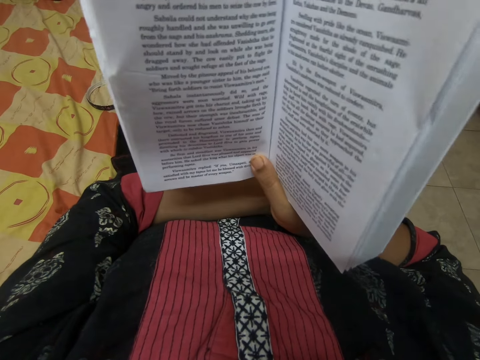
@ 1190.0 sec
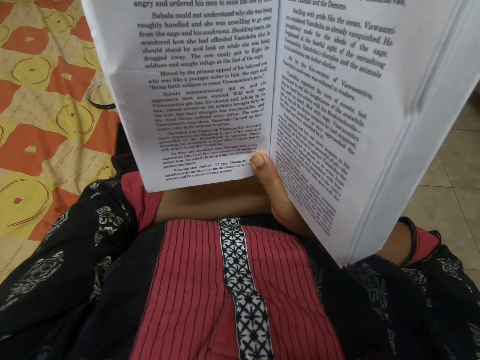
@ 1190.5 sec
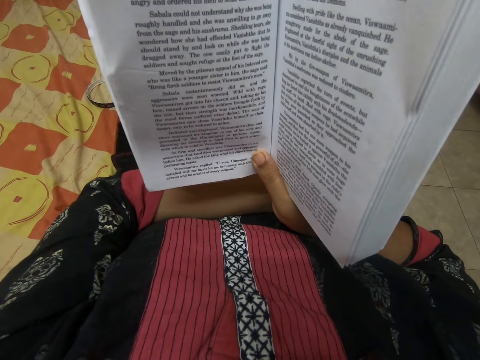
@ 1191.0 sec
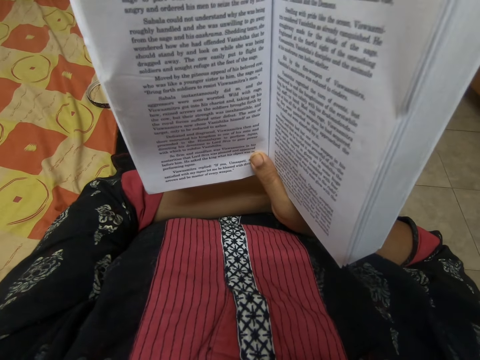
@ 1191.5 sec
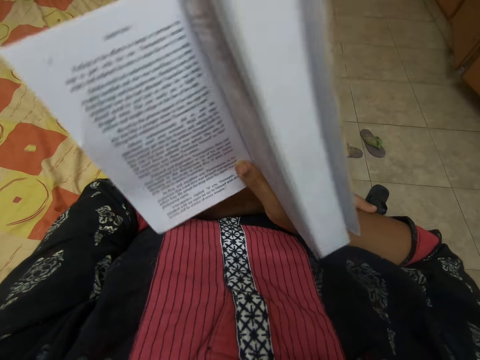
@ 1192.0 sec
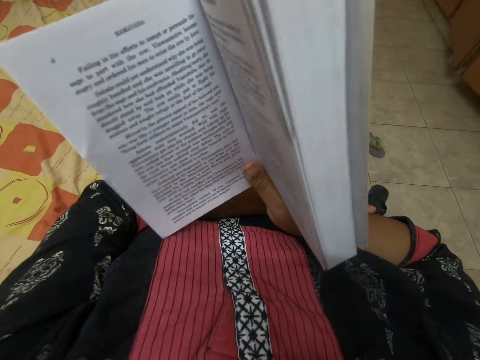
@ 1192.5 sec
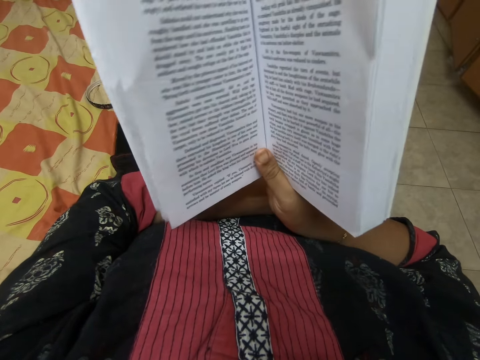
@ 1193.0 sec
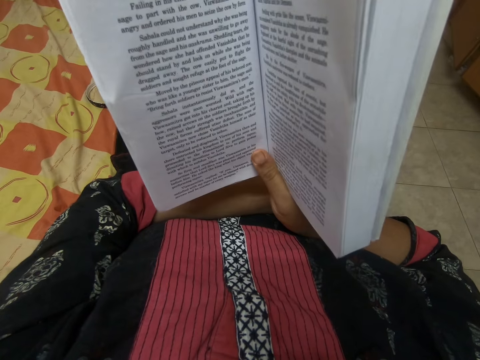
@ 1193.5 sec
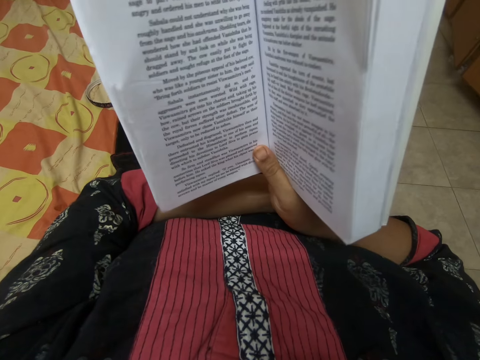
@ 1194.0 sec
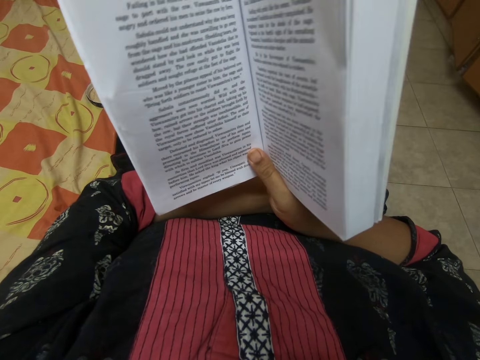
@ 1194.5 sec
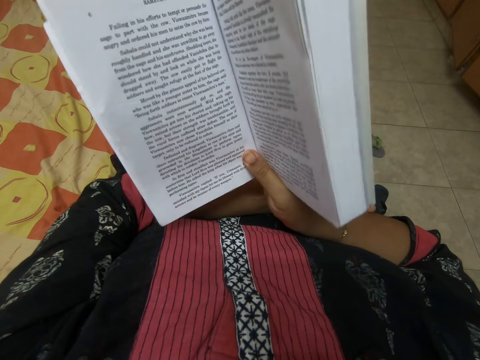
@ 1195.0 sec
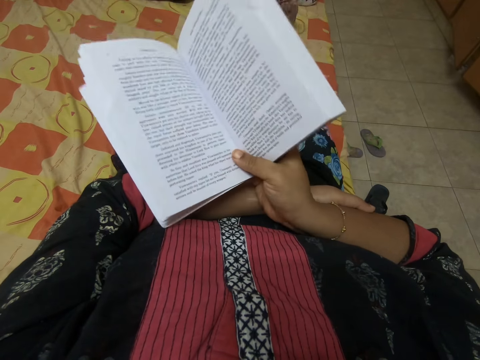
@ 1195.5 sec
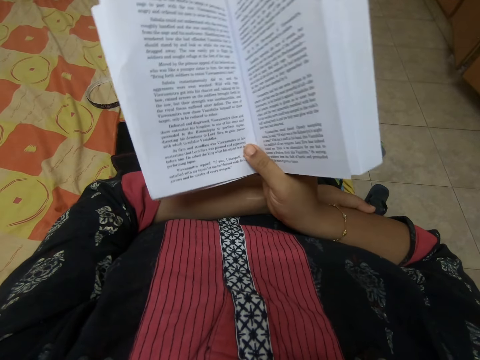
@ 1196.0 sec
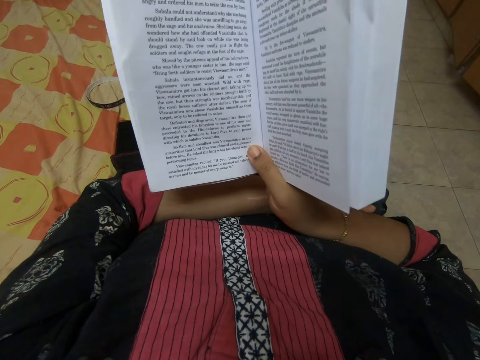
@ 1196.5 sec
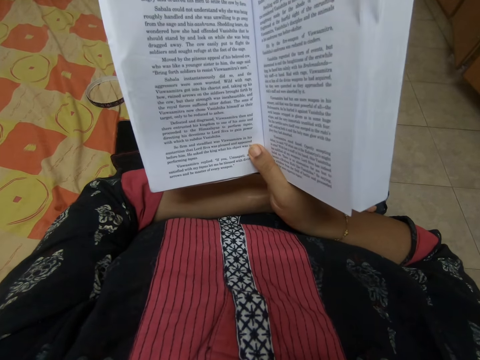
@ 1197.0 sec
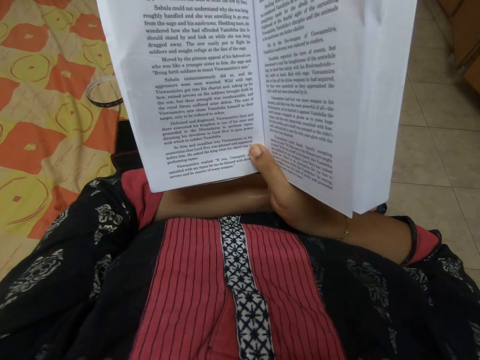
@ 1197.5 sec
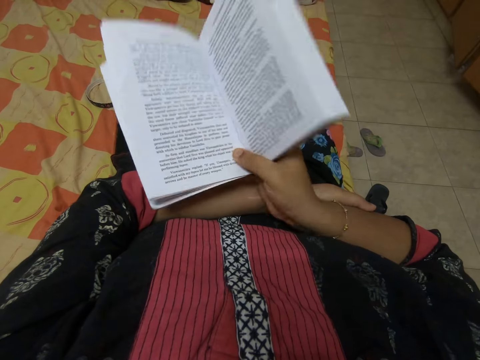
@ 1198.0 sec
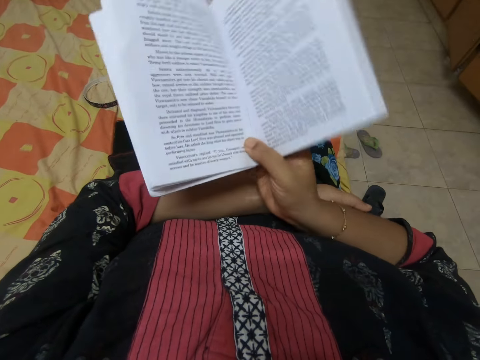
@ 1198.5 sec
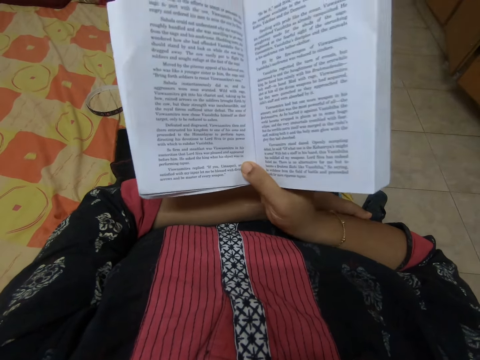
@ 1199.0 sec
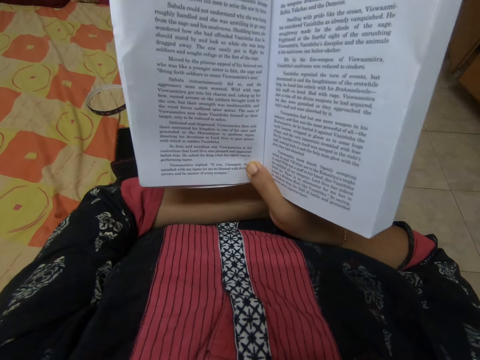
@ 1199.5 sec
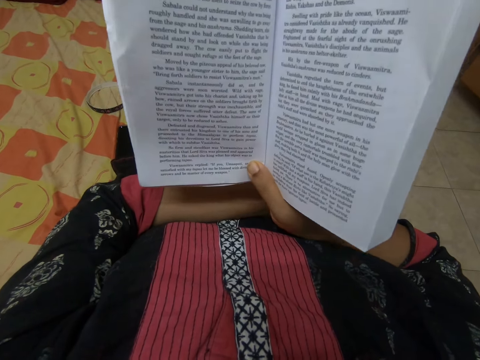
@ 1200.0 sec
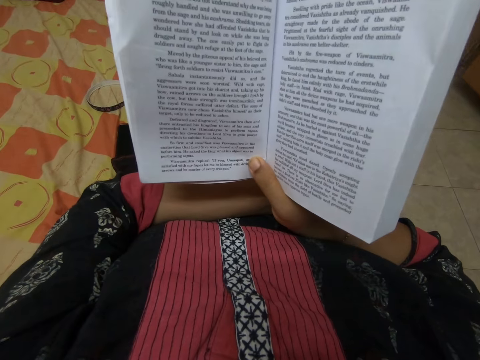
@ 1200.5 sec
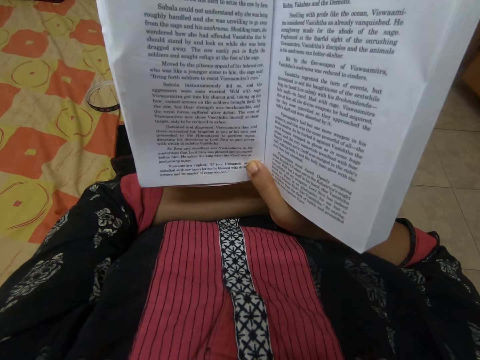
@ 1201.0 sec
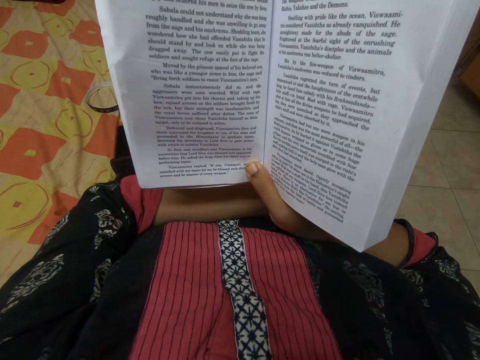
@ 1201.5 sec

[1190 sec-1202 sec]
The camera wearer moves the book slightly up and down repeatedly. They lower the book.

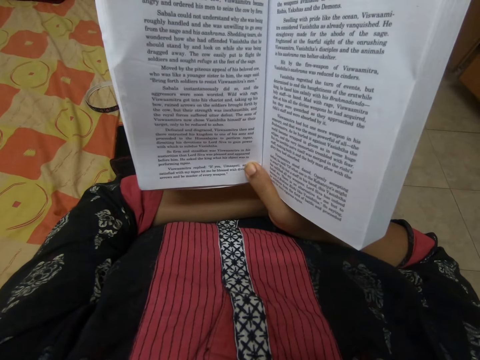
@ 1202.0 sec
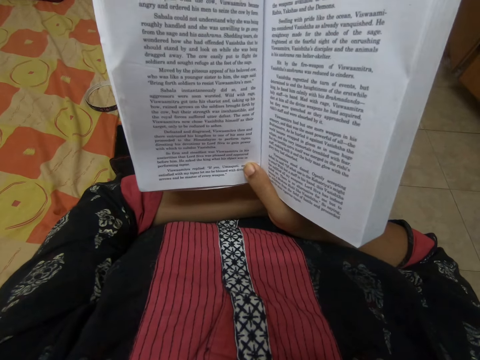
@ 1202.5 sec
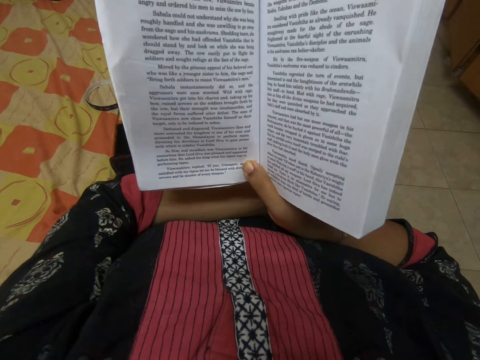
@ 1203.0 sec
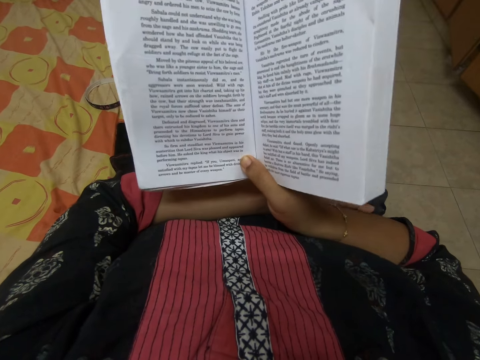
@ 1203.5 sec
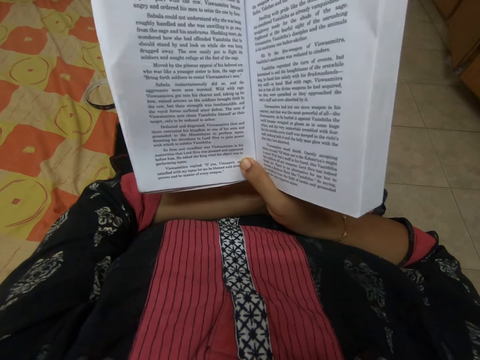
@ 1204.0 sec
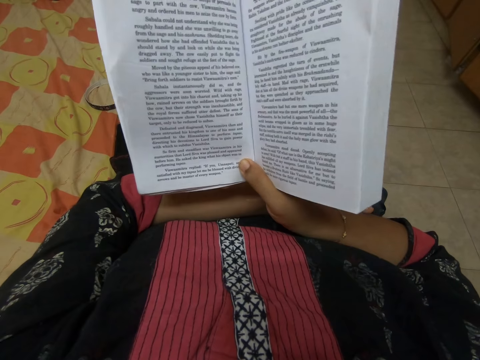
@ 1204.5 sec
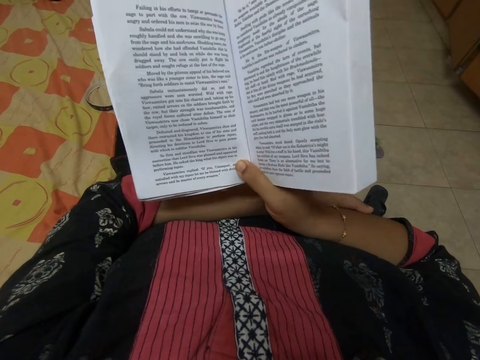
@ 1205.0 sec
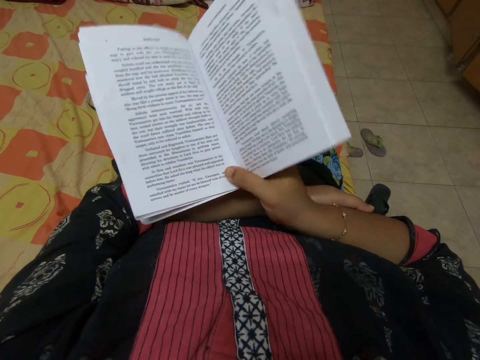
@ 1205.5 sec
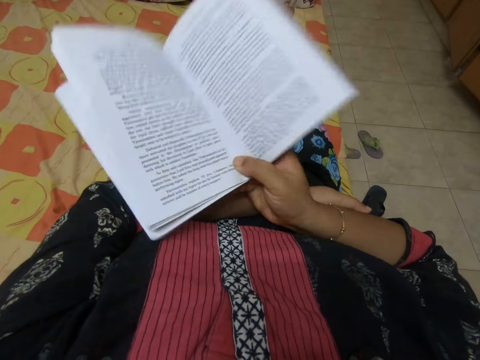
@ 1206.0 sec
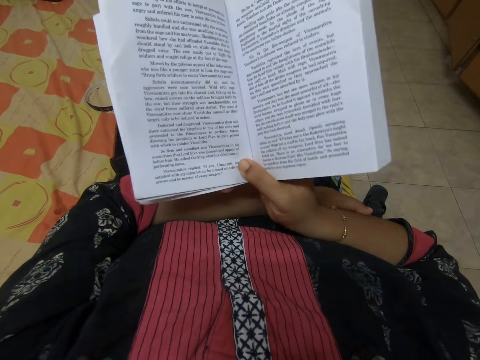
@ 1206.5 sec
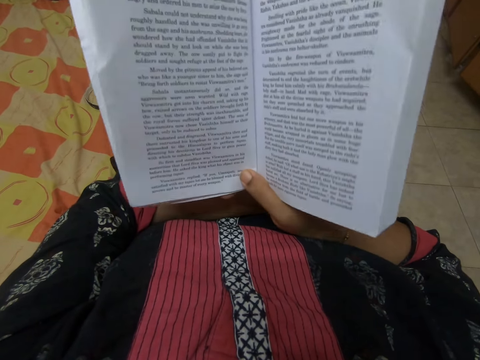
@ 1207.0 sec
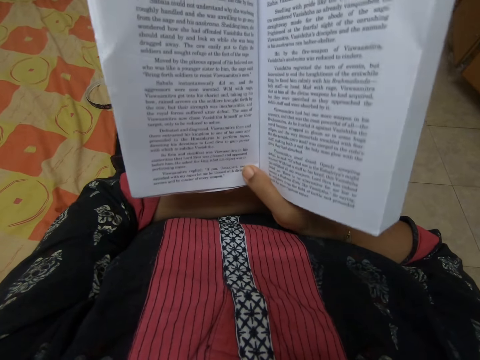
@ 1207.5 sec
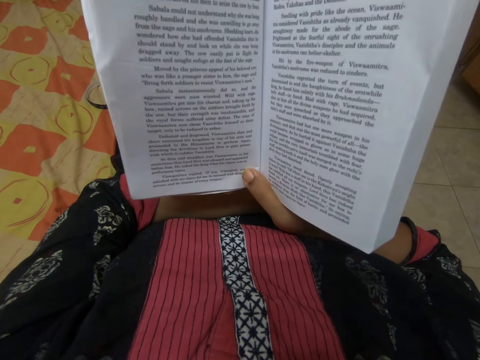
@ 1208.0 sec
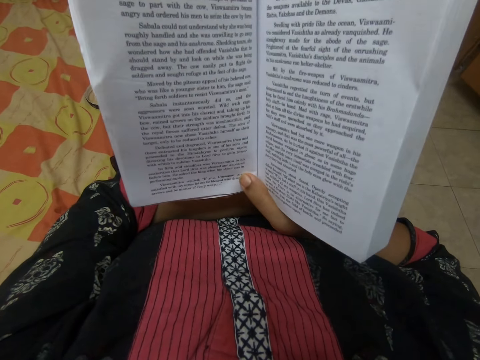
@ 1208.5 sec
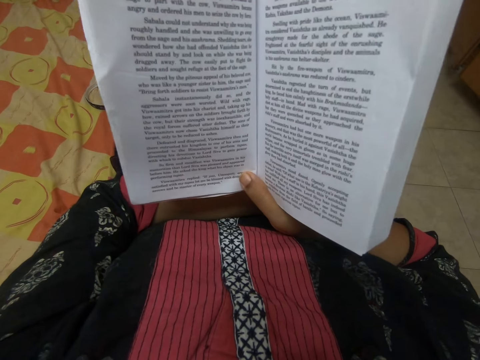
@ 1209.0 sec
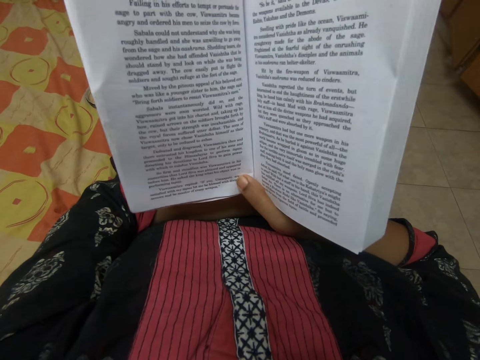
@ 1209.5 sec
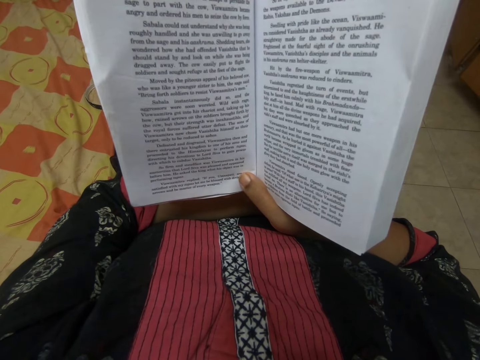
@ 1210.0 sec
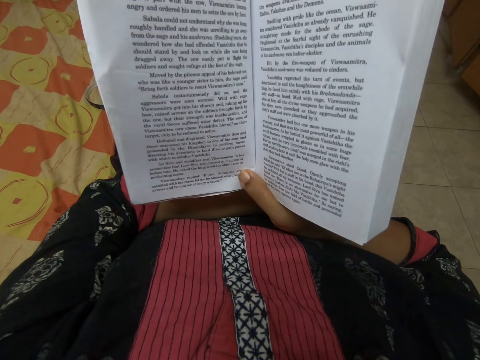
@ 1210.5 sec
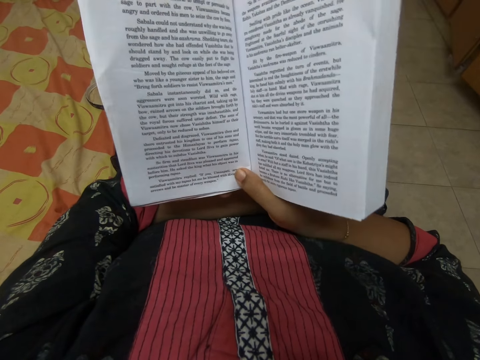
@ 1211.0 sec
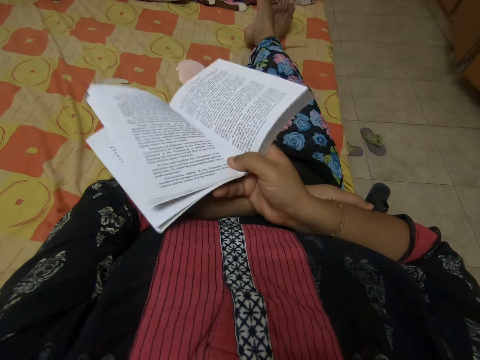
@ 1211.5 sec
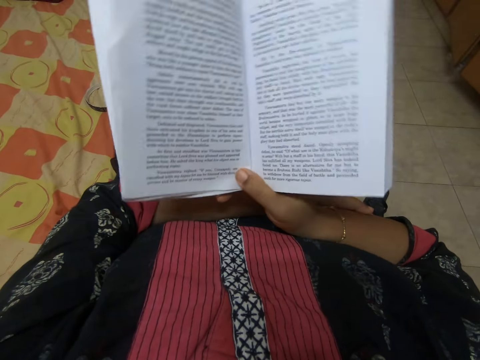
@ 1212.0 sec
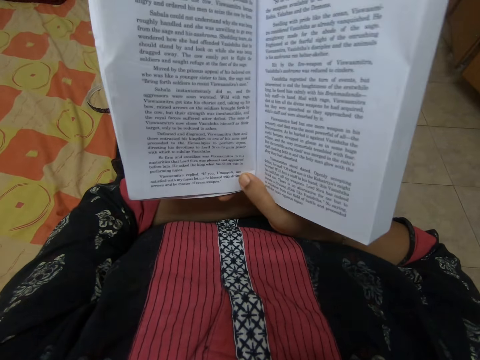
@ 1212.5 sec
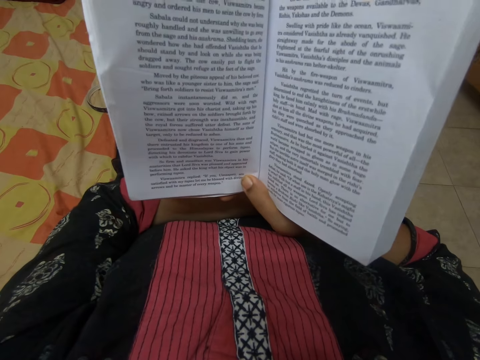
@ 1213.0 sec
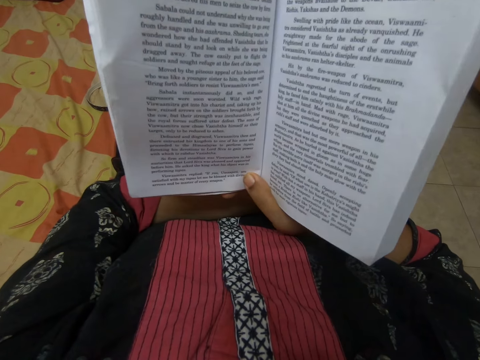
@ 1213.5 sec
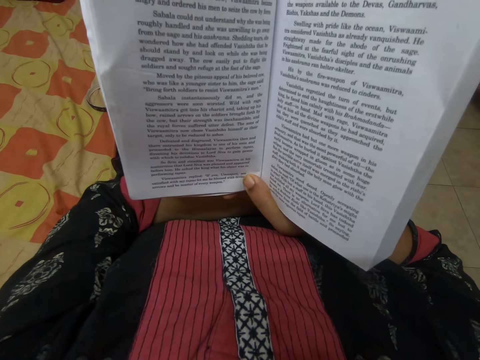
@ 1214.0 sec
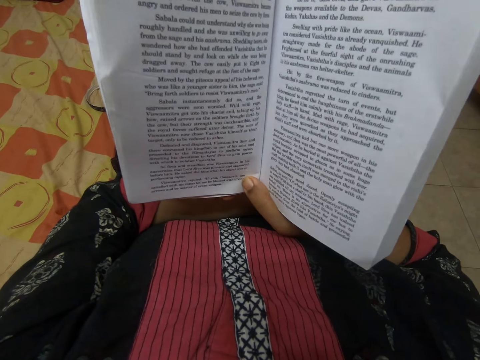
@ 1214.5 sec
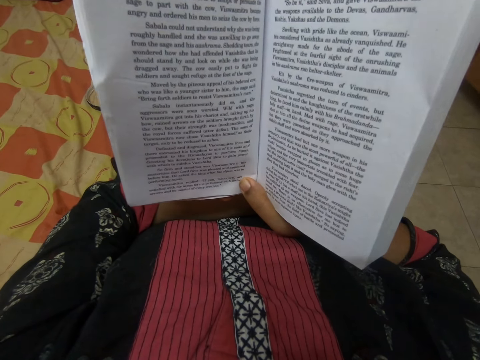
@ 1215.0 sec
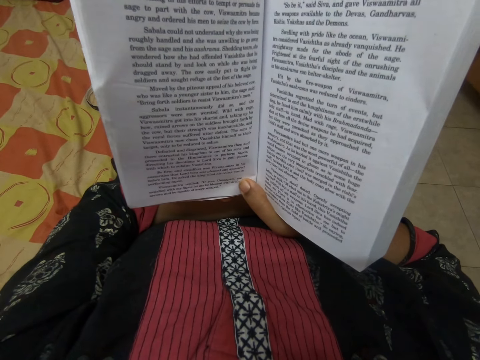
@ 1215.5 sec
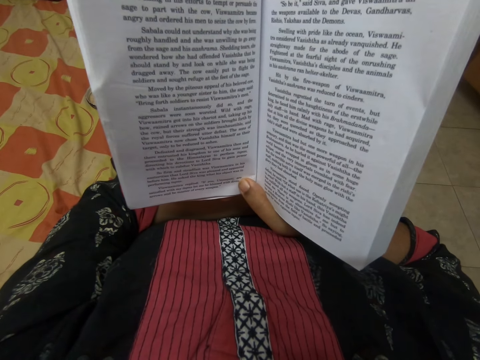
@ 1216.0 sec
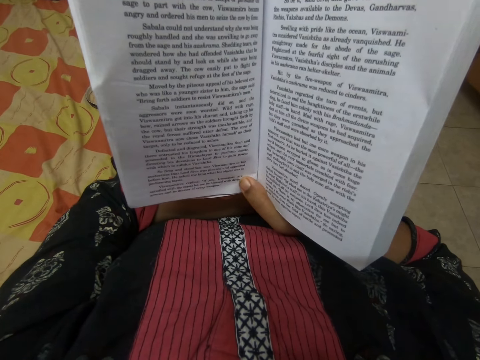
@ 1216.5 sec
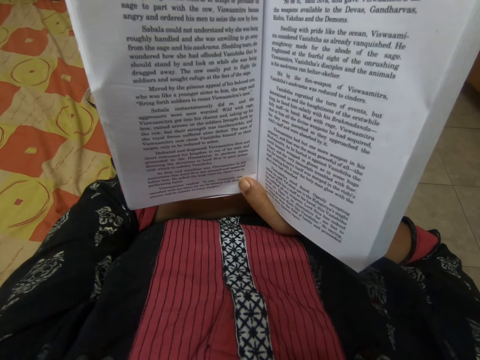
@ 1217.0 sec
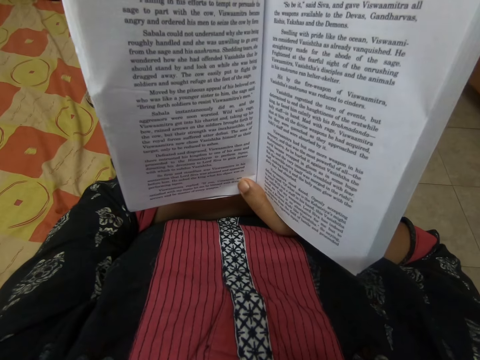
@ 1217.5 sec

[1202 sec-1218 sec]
The camera wearer reads the book. They move the book slightly up and down repeatedly. They lower the book.
